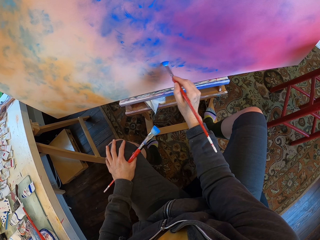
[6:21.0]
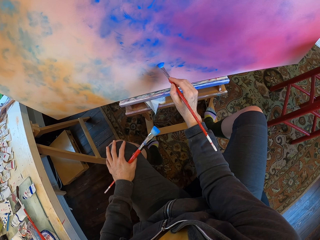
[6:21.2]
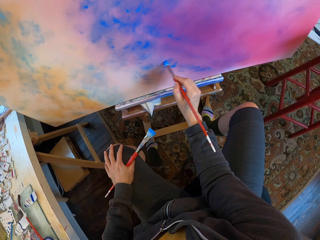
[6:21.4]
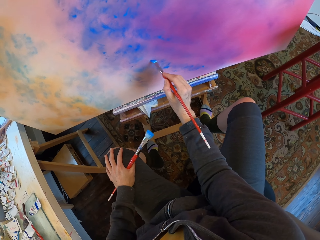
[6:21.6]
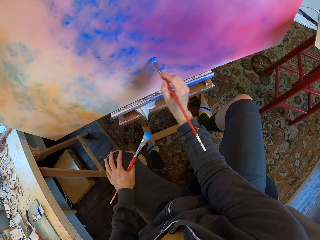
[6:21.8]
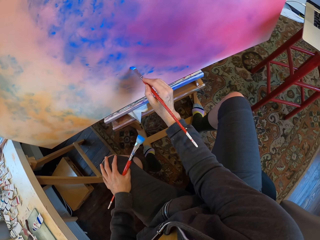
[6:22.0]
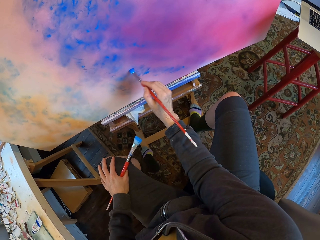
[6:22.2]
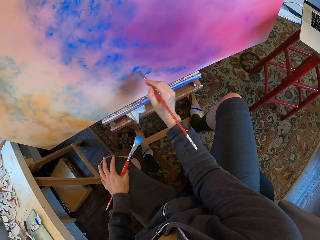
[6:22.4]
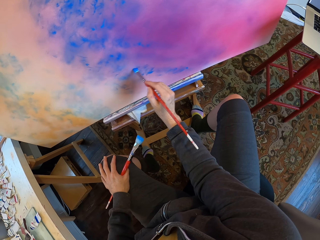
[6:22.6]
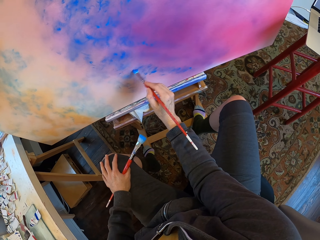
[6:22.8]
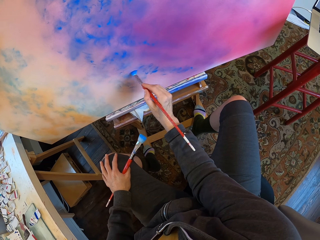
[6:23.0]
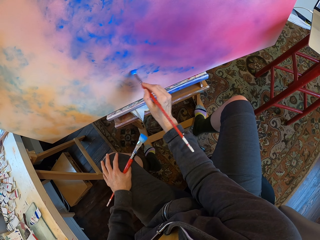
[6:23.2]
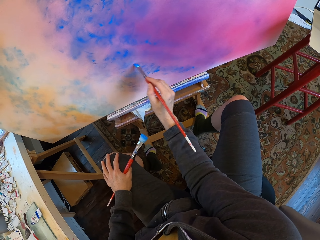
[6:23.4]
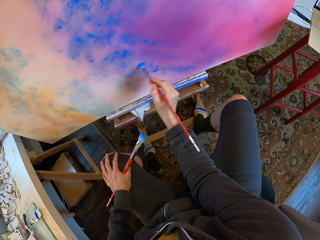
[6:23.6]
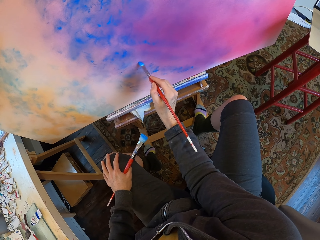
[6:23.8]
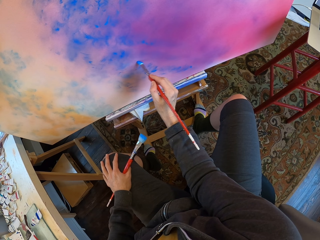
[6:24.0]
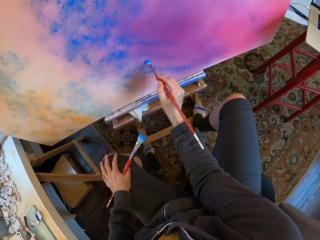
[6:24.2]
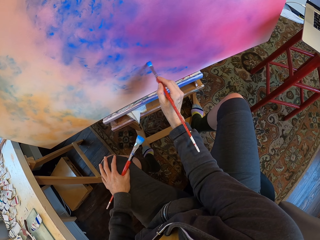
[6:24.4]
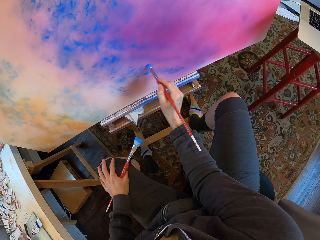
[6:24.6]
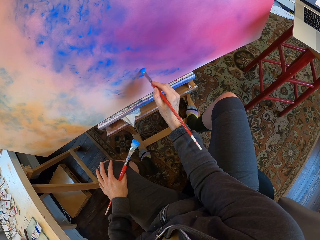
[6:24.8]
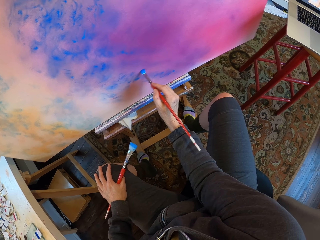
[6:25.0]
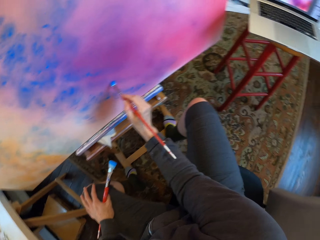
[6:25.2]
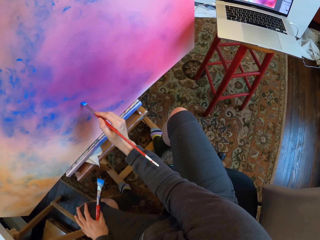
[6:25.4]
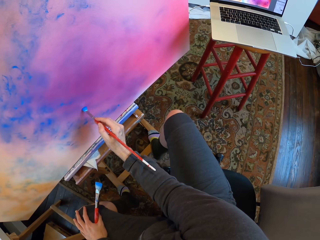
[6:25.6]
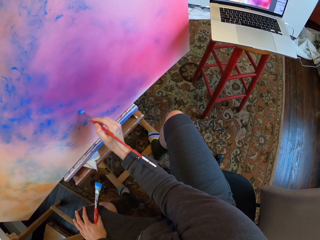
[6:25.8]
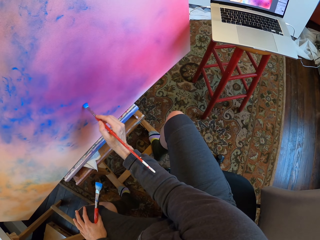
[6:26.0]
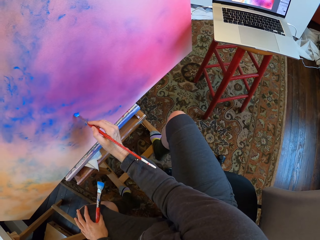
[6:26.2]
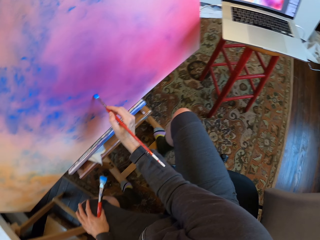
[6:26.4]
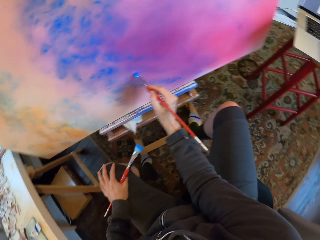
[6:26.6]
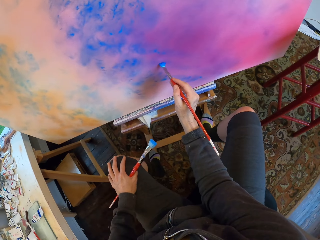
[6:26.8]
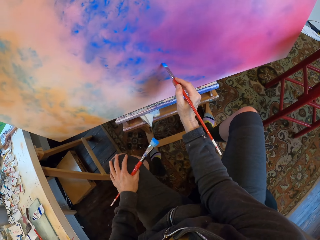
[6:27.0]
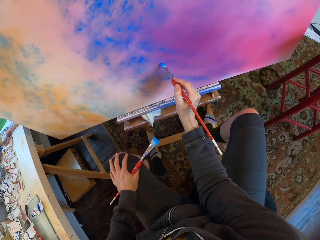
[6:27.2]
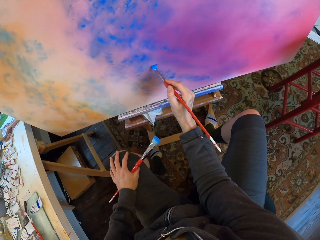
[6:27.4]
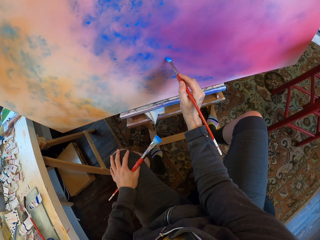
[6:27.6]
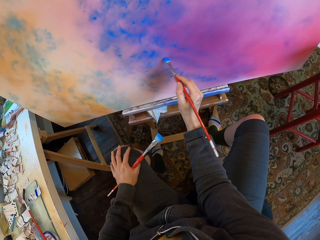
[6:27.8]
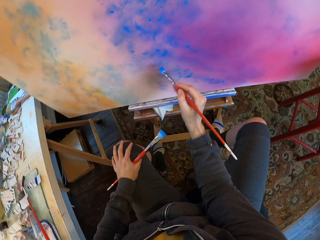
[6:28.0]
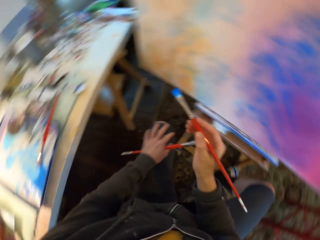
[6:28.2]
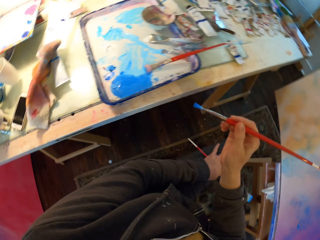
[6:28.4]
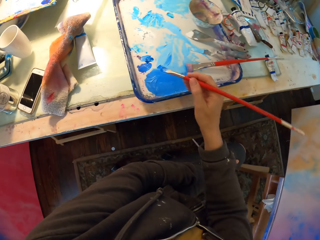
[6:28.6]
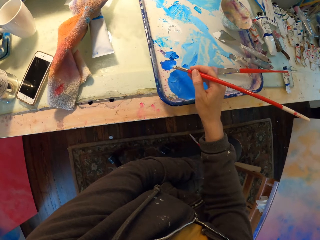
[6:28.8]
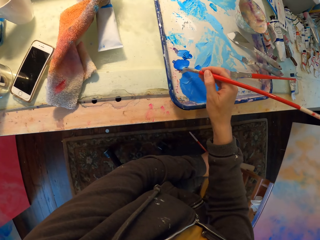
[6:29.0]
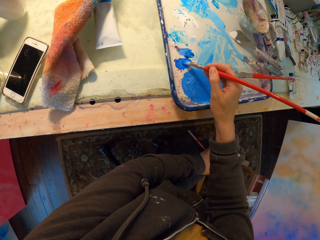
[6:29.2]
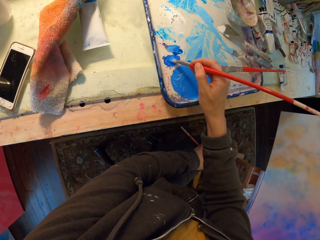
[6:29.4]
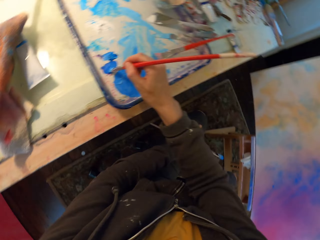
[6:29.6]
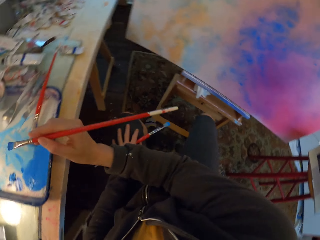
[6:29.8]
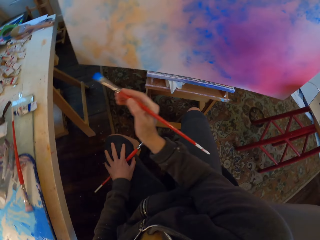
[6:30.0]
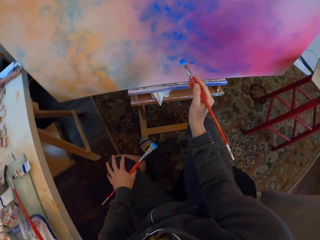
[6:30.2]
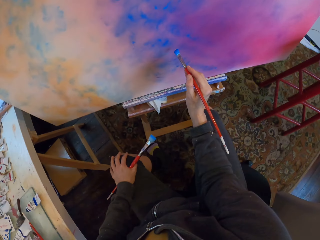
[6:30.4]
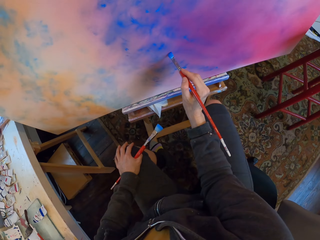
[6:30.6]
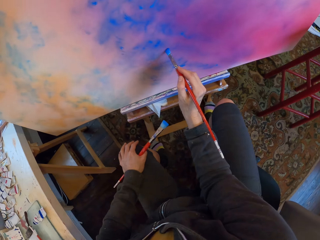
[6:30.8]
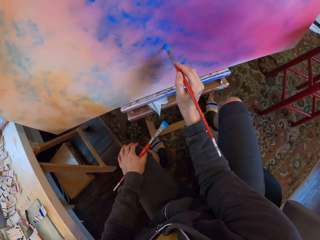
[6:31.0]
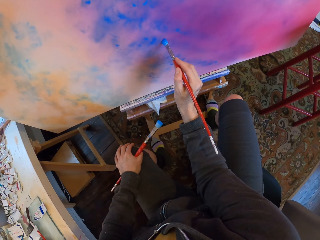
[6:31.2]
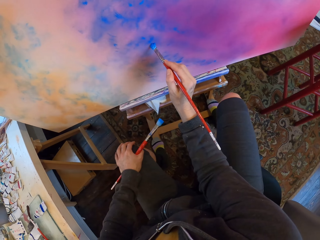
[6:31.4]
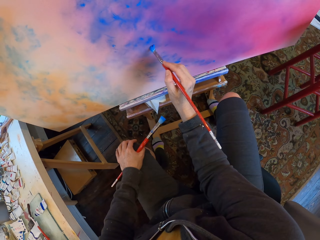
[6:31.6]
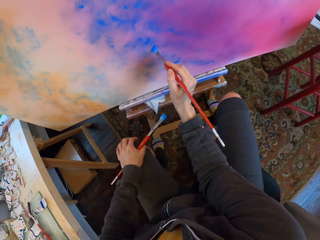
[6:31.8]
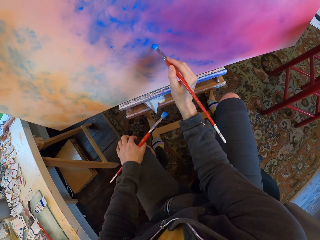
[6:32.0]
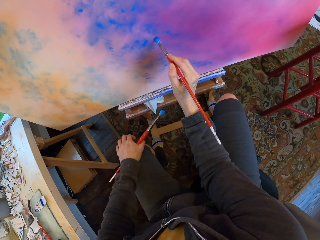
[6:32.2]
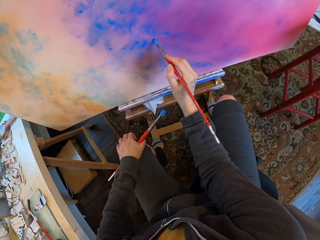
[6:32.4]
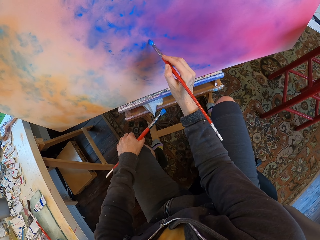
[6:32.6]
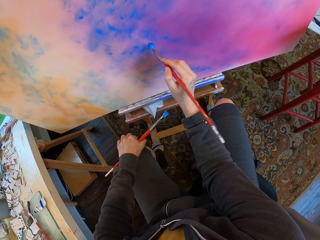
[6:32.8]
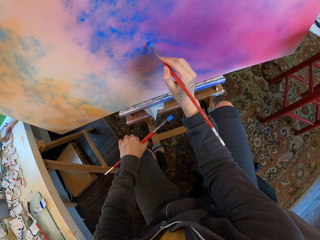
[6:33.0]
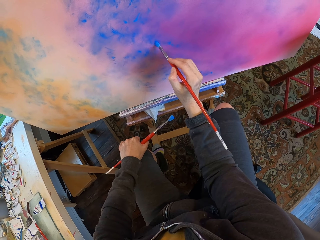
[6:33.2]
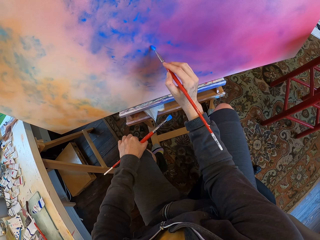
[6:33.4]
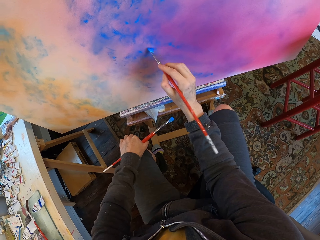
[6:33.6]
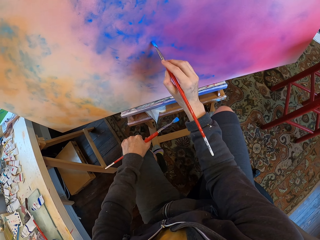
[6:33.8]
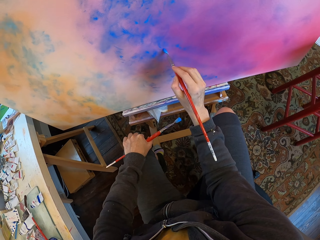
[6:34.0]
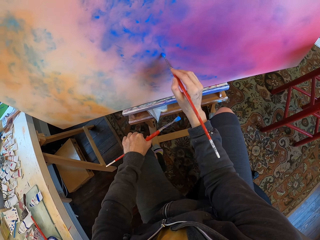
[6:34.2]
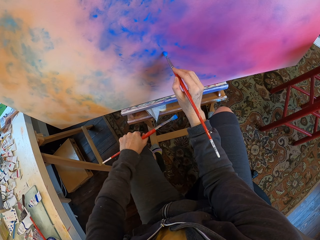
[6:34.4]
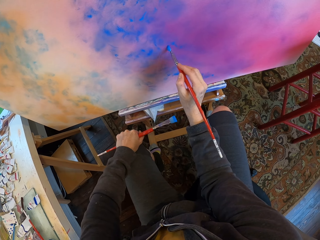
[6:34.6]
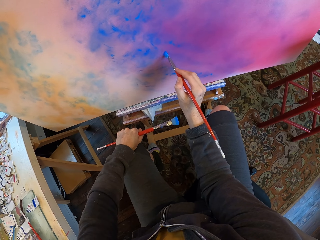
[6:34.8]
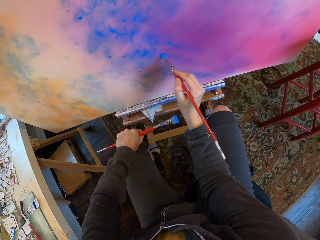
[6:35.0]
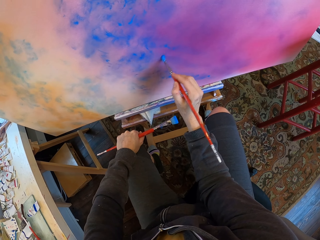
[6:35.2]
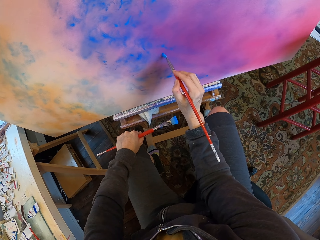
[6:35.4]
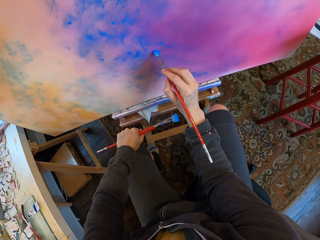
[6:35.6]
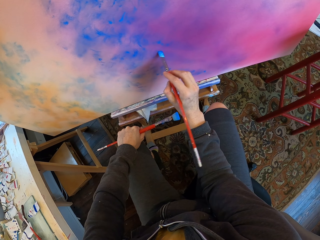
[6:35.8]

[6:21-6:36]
The camera wearer dips the brush in paint. They take the paint with the brush. They paint the wall using the brush.

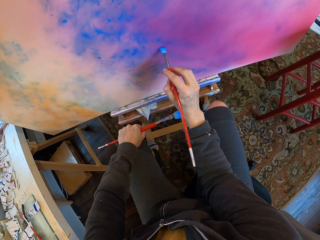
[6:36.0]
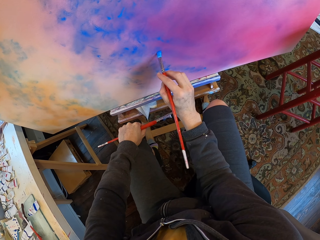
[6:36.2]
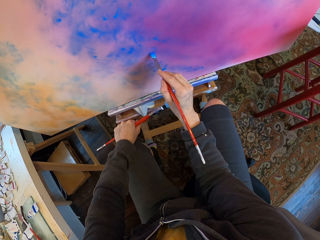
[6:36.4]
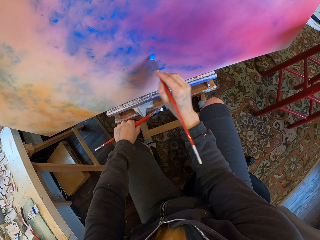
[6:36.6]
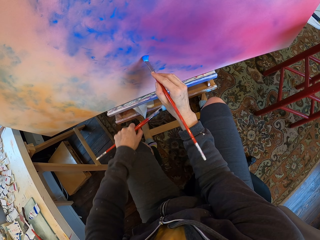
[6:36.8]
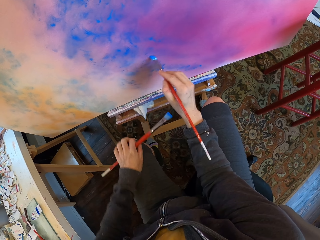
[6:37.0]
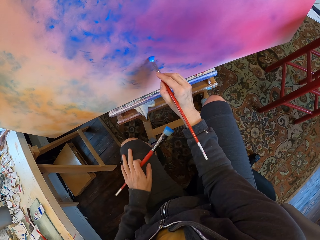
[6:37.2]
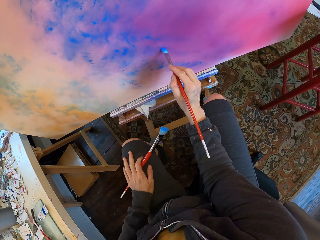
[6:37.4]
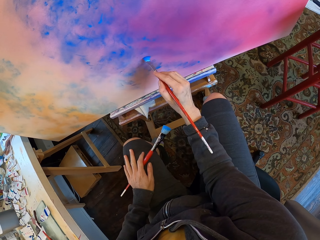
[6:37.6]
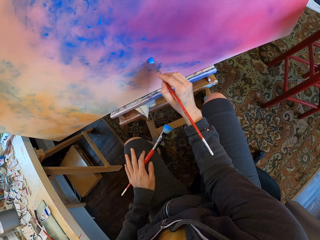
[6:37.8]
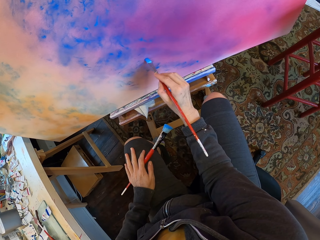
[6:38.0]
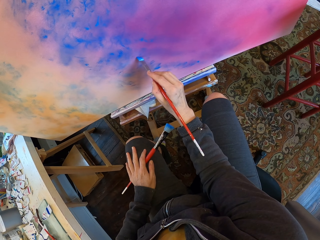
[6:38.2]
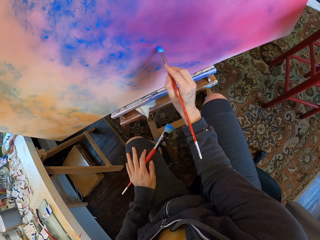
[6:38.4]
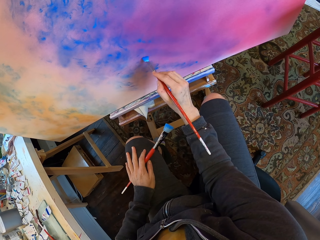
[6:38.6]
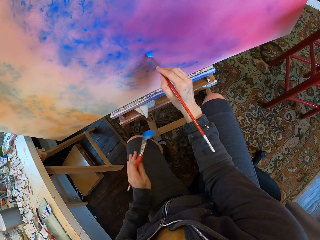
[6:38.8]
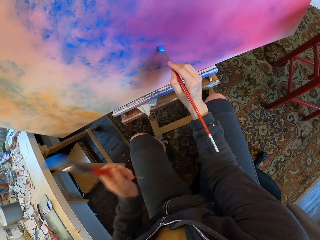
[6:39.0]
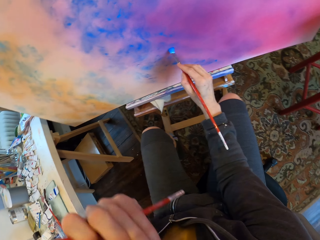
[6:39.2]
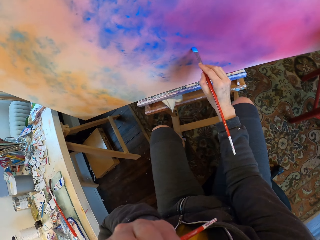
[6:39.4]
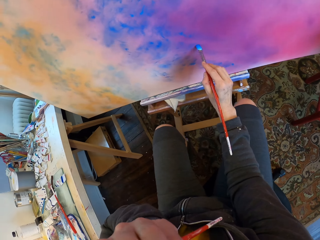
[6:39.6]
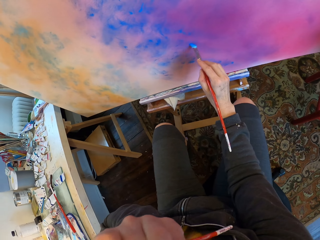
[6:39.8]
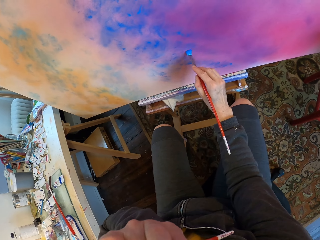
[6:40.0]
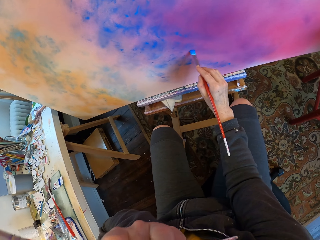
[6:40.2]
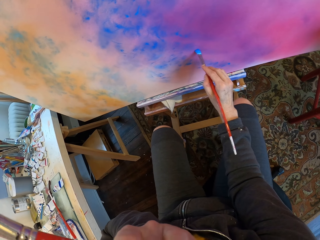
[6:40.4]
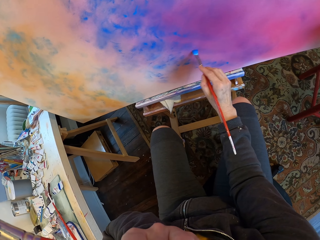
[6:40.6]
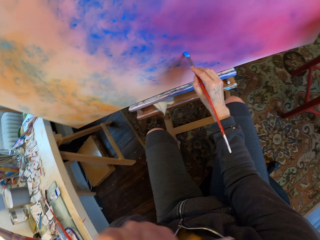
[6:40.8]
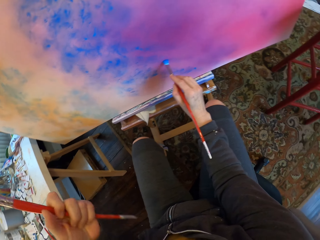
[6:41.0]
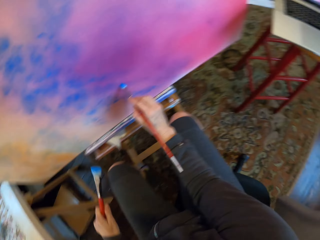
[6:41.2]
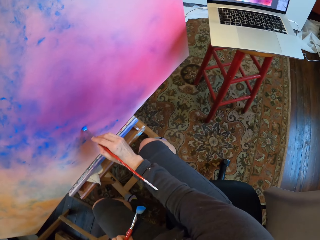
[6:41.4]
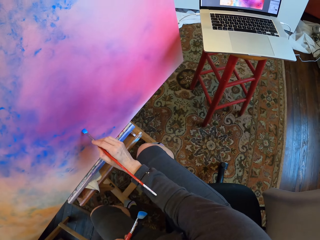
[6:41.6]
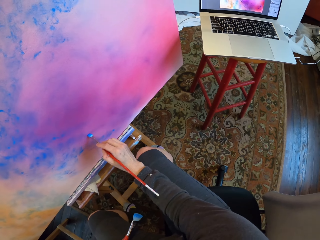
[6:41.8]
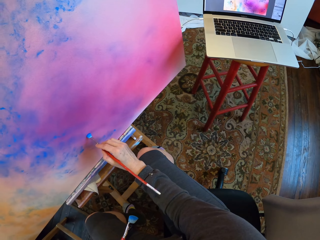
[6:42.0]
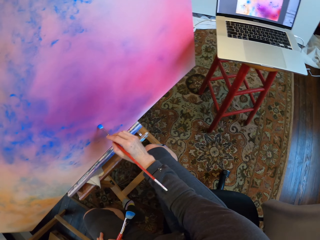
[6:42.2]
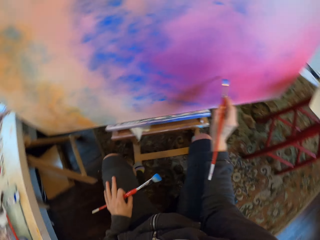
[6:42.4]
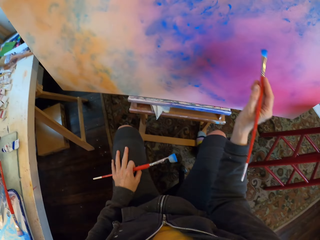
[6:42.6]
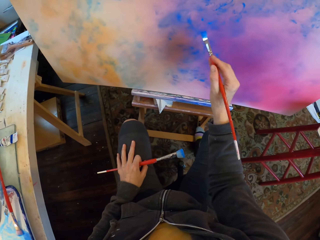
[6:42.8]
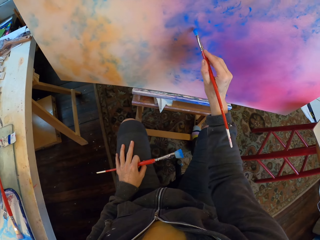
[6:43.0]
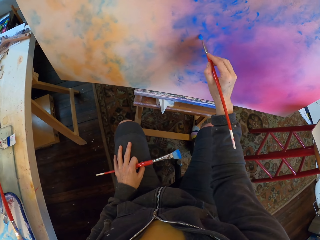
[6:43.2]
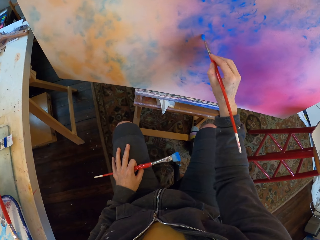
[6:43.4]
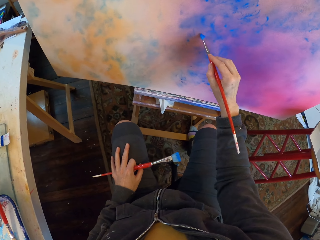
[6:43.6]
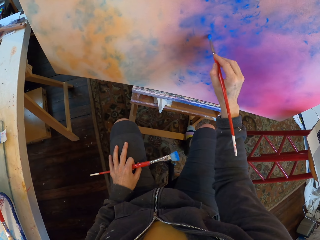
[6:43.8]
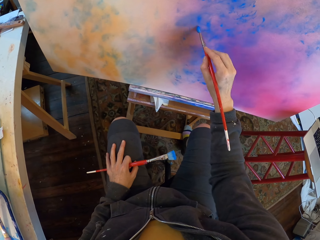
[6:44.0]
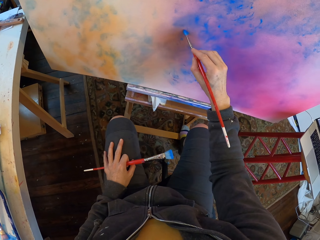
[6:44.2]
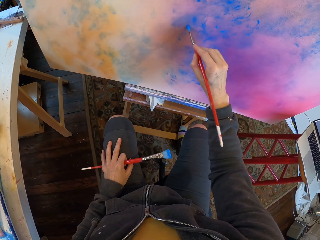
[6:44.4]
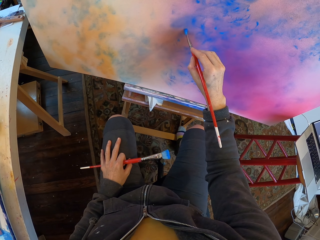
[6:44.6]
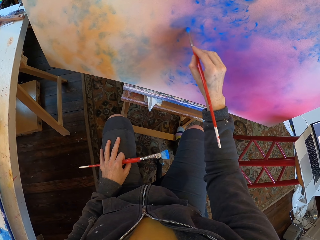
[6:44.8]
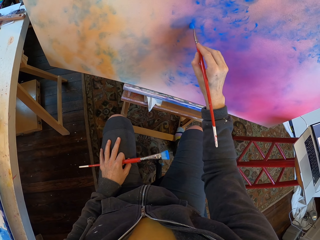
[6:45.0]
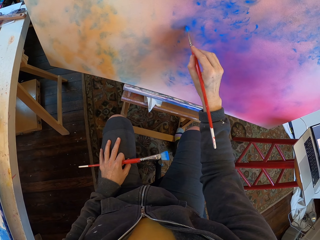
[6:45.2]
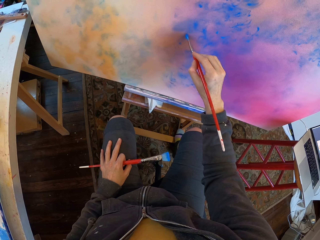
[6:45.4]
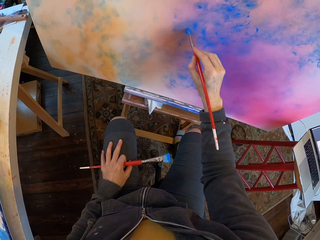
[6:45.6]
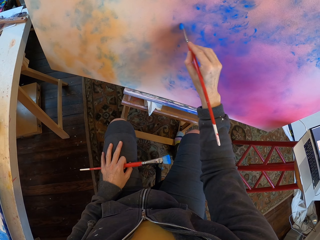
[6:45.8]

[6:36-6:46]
The camera wearer scratches their face. They look at the laptop. They paint.
